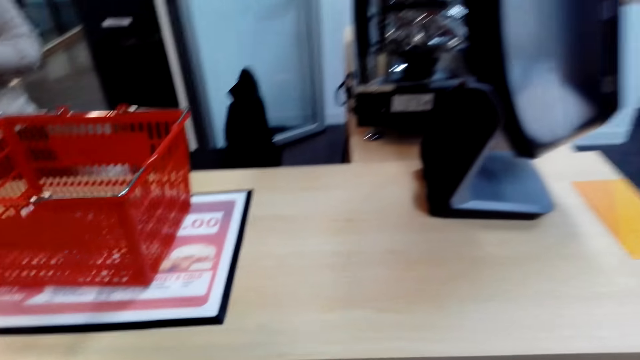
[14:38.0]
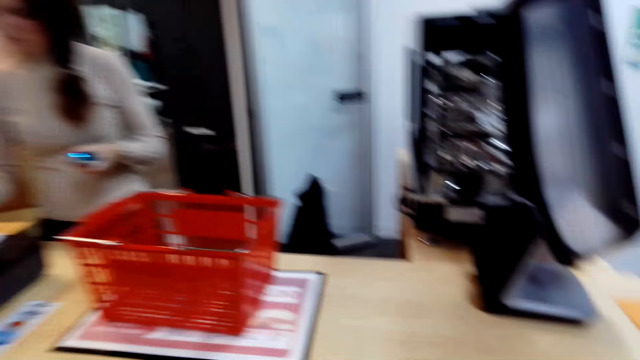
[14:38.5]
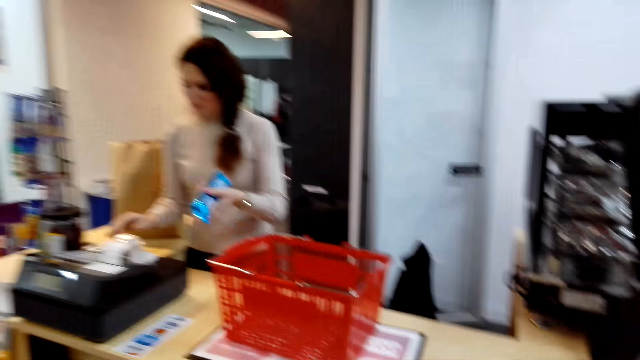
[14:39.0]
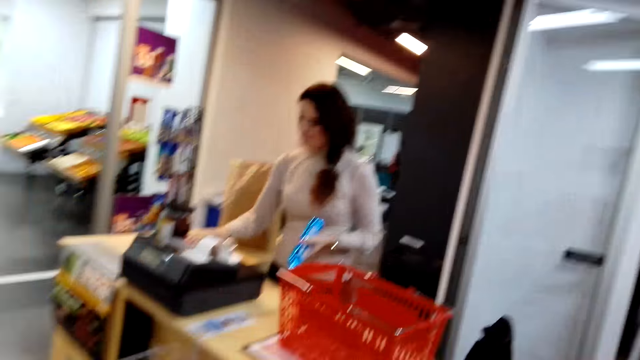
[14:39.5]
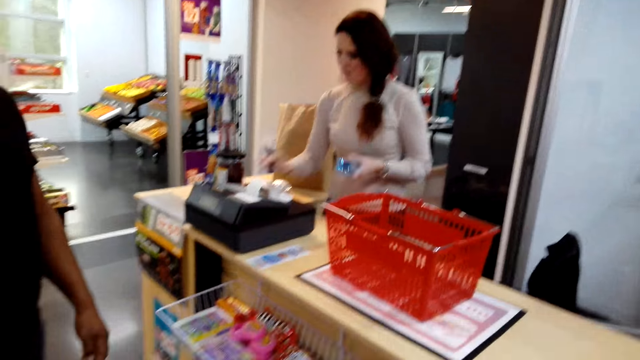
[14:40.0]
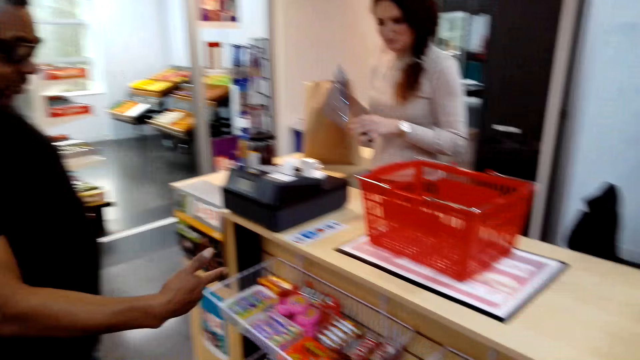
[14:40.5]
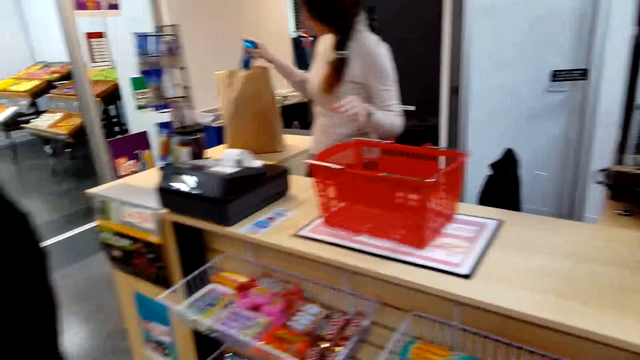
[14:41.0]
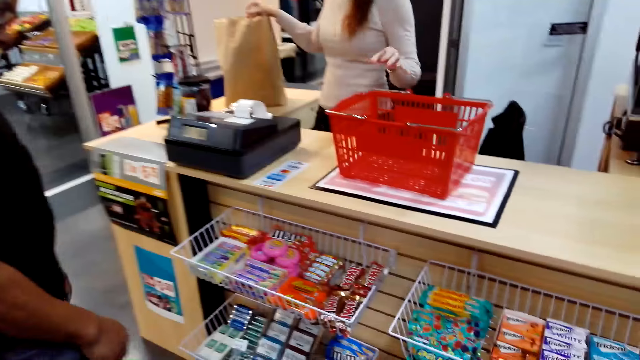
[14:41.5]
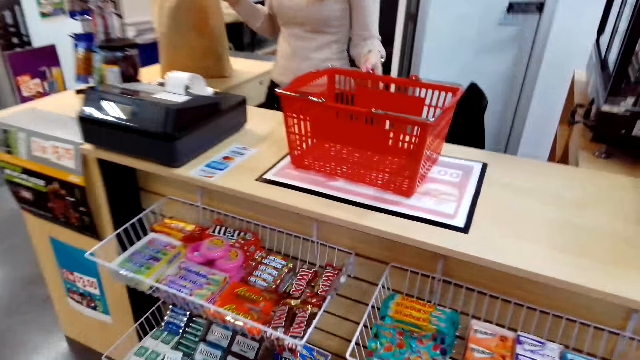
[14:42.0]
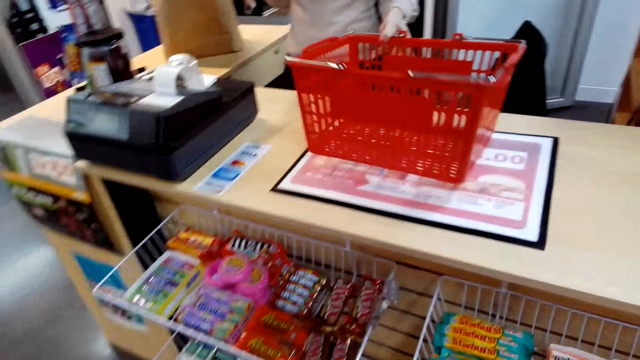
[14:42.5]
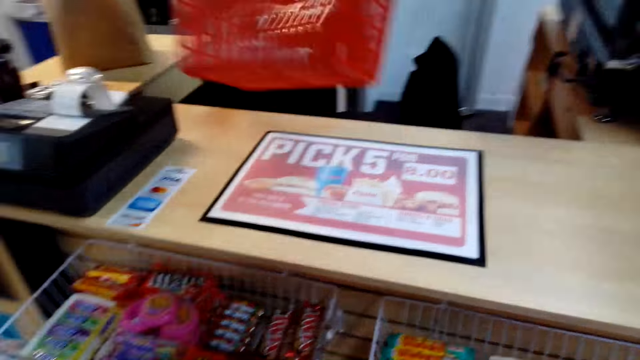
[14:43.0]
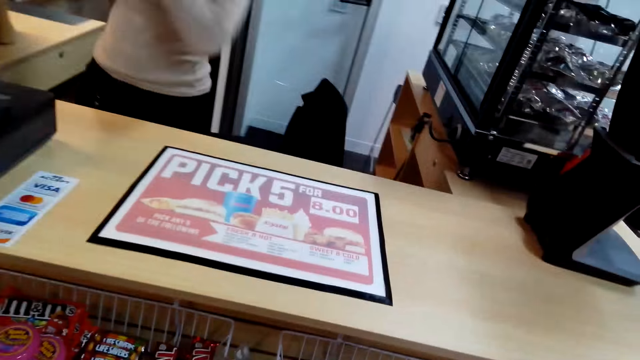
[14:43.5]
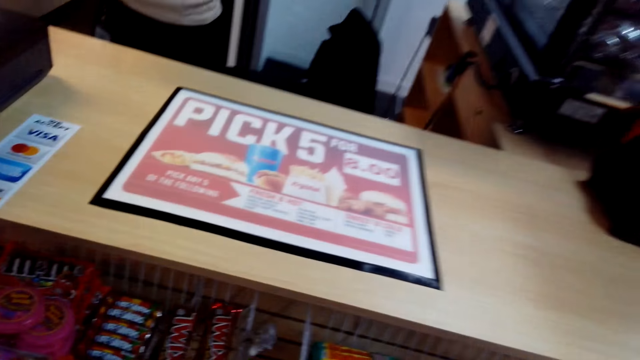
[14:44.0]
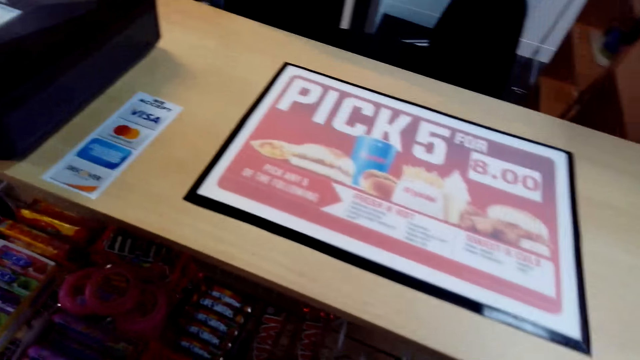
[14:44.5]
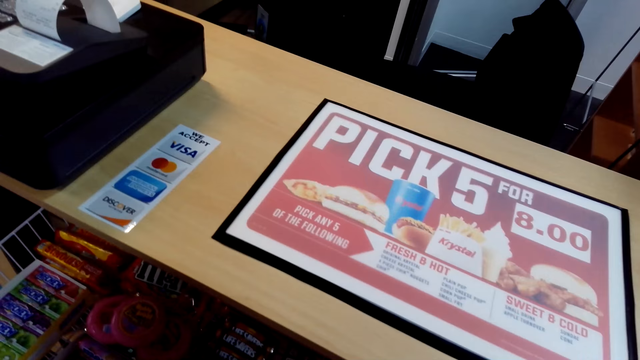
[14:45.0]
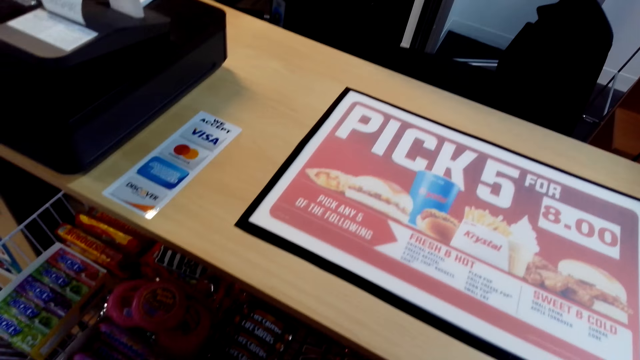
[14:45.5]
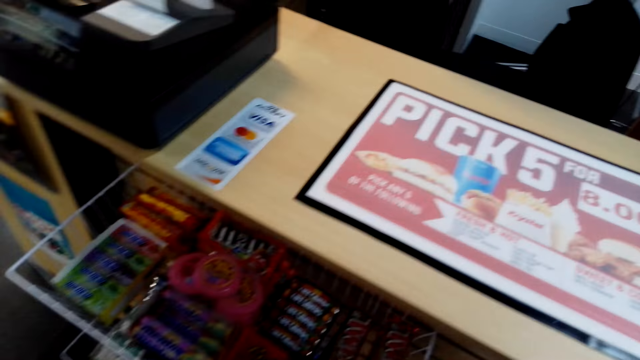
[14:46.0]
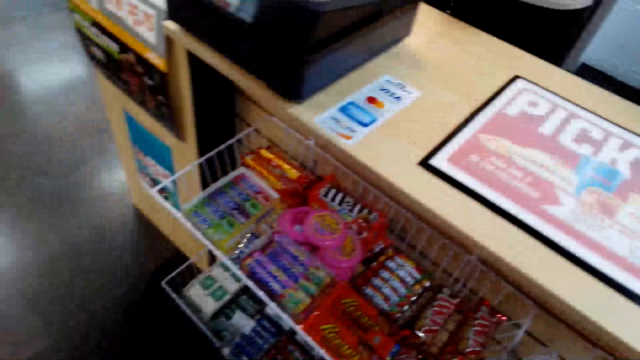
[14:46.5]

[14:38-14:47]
A cashier types on the point of sale device and puts the snack in the shopping bag. The camera wearer puts the packet in the paper. The cashier picks up the shopping cart. The cashier puts the trolley aside.

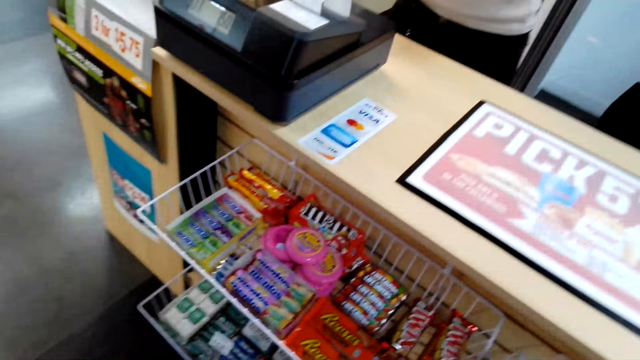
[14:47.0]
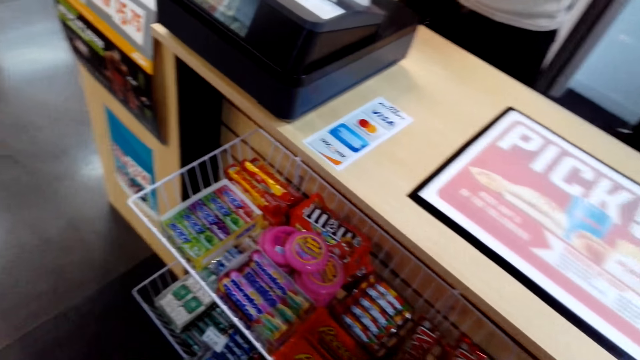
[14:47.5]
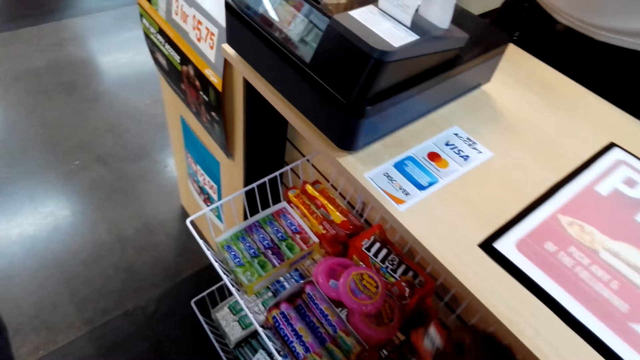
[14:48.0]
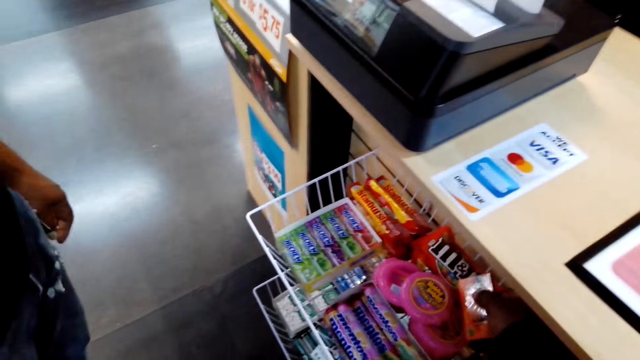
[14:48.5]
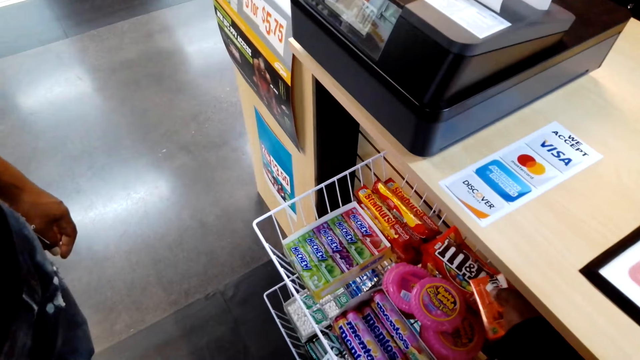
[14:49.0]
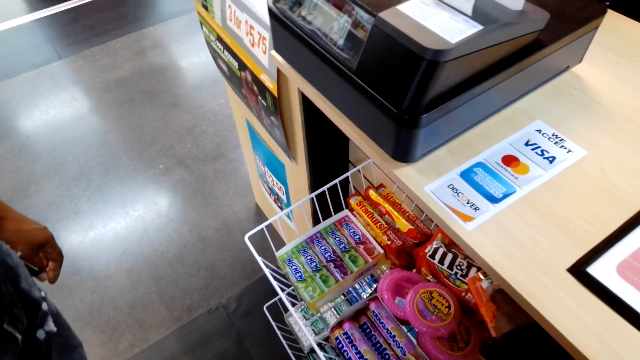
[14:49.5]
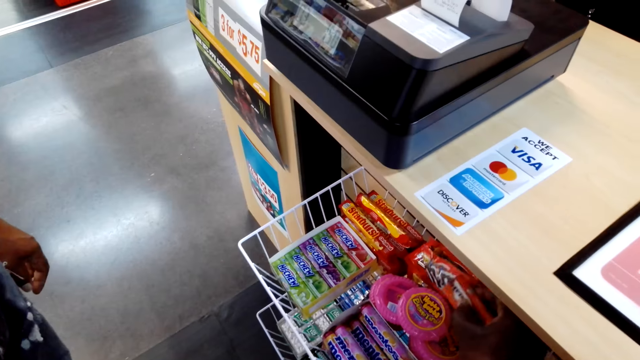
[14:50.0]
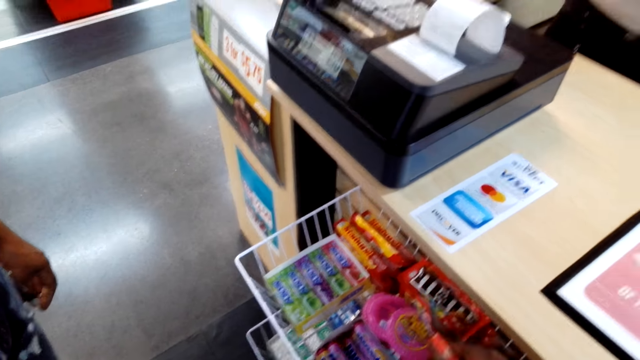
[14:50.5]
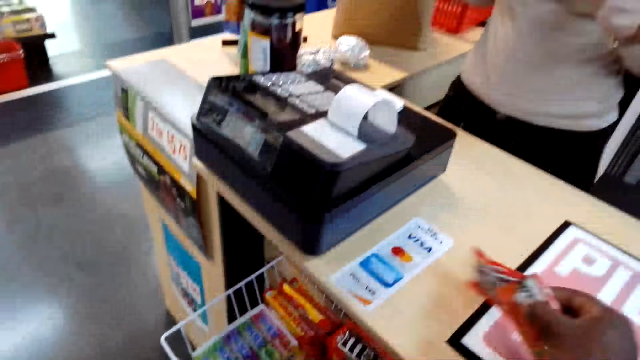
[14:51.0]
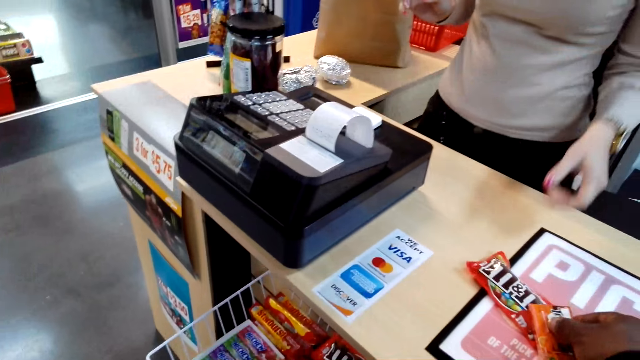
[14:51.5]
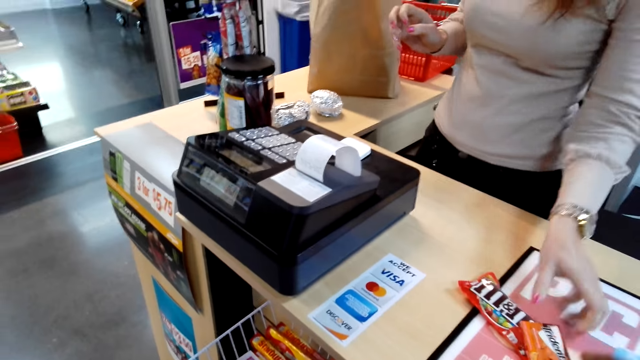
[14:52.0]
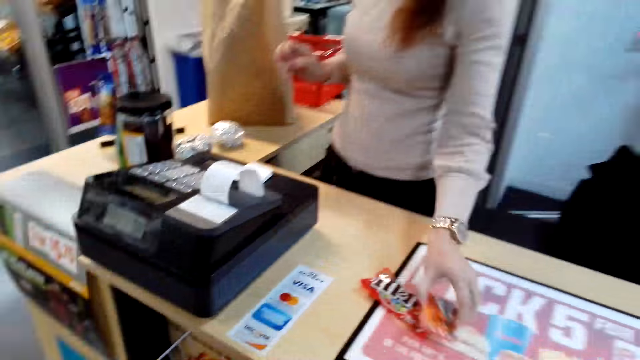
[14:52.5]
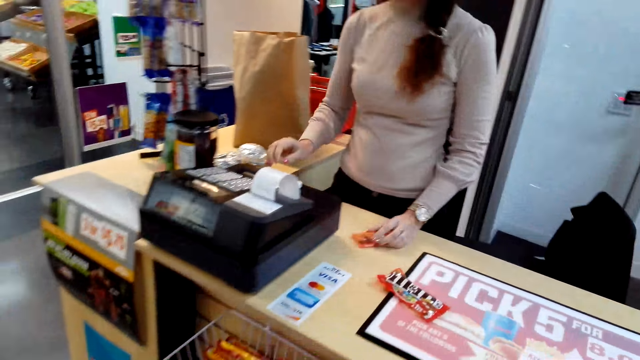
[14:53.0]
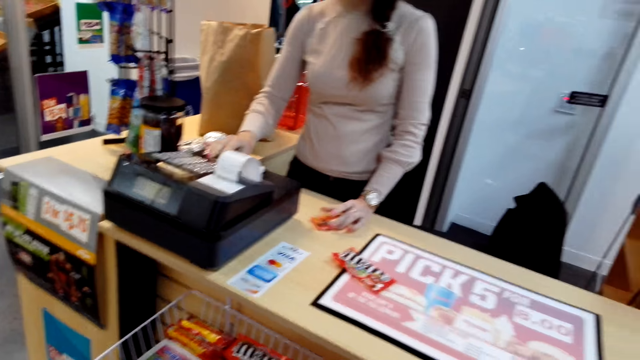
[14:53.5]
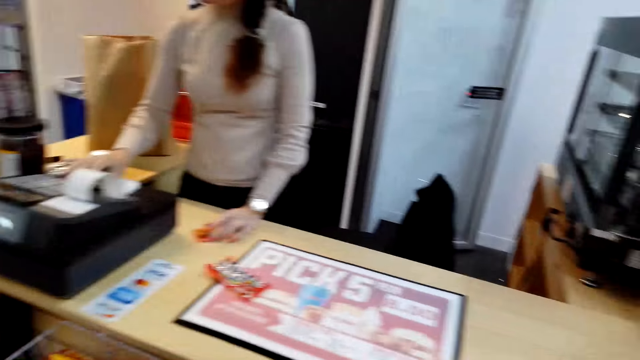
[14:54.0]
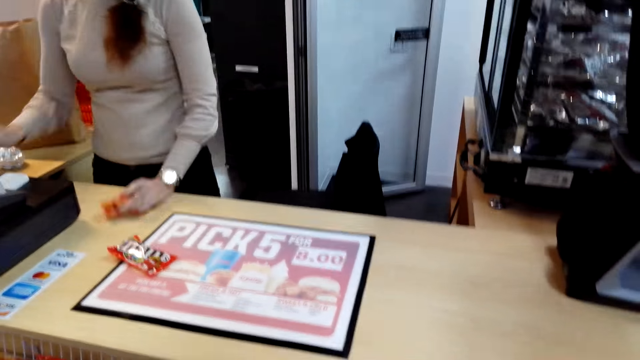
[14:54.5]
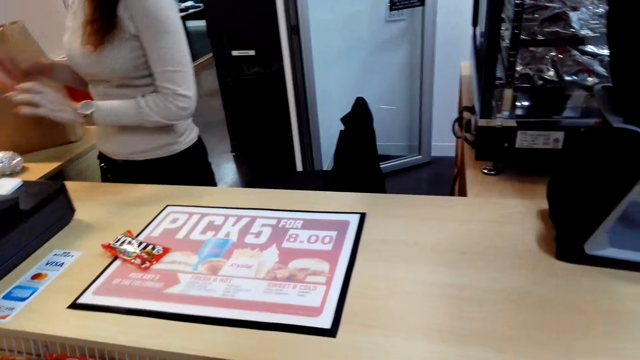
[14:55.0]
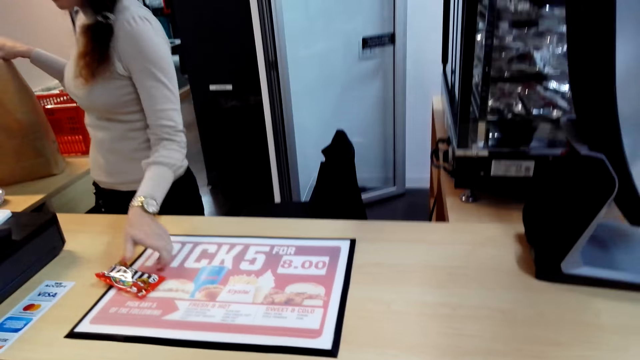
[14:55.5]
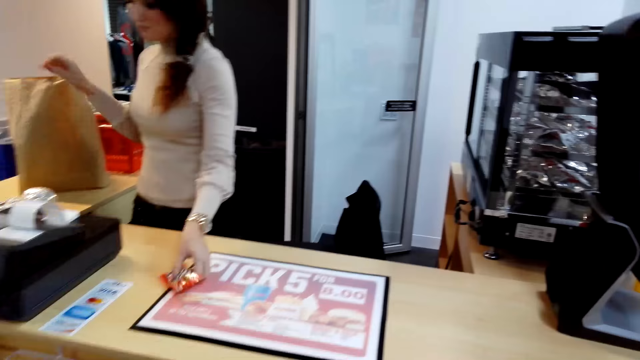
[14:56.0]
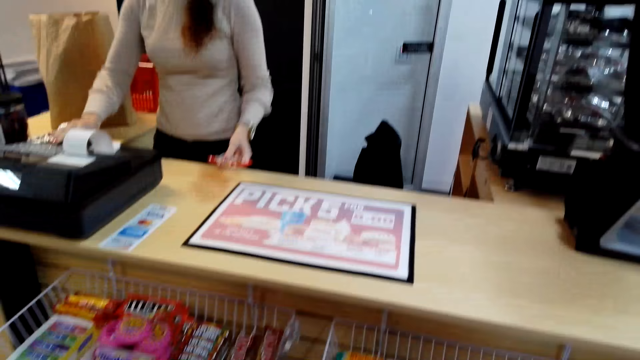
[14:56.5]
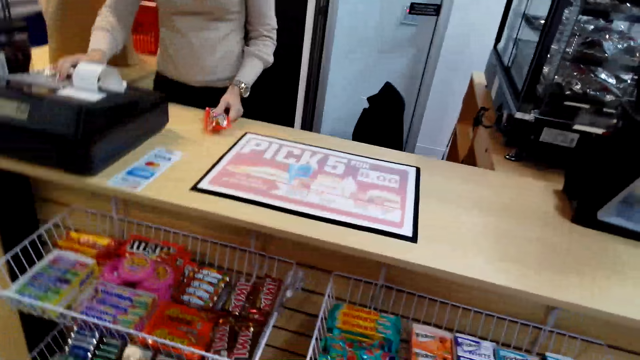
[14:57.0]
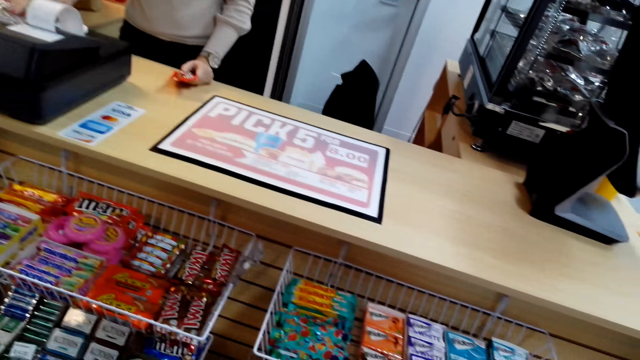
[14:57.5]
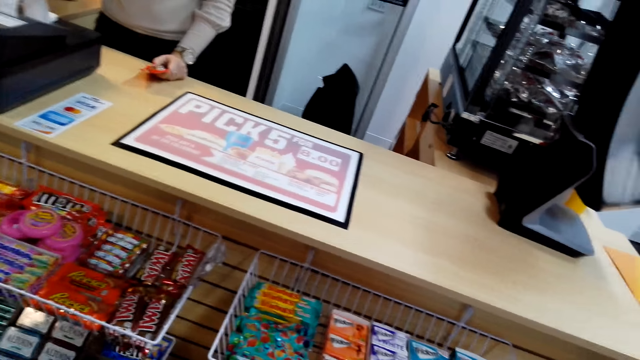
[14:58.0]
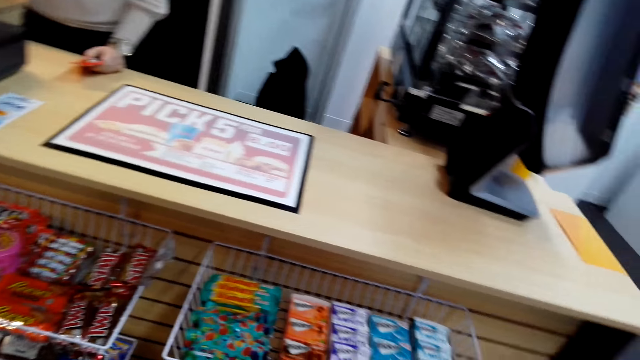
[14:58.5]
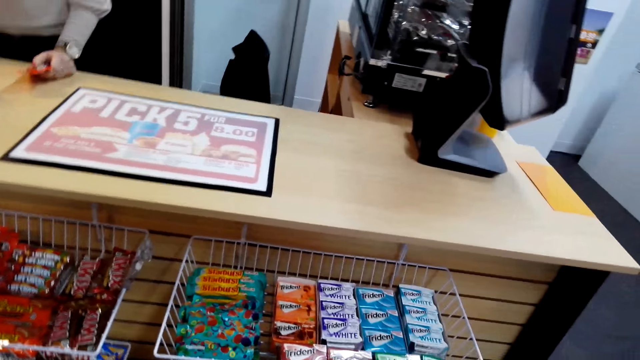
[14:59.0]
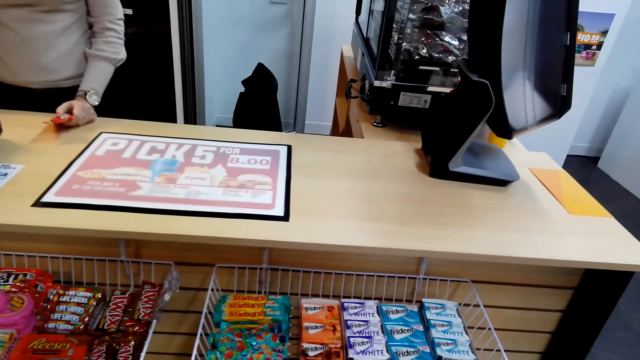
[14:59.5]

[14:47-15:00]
The camera wearer stares at the counter. They pick up a snack on the display. They put the snacks on the counter. A cashier picks up the snack. The cashier types on the point of sale device. The cashier puts the snack in the shopping bag. The cashier picks up the snack. The cashier types on the point of sale device. The camera wearer picks up the packet.
